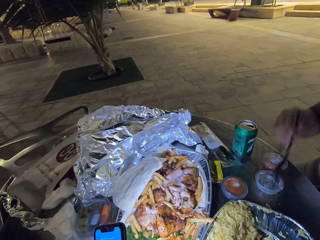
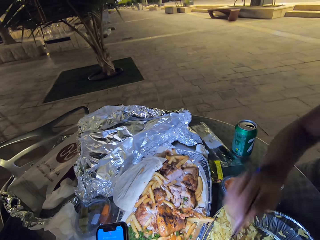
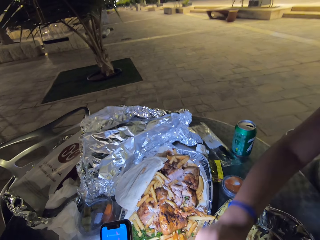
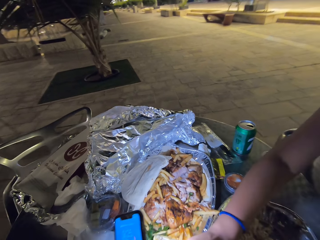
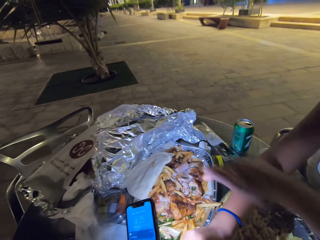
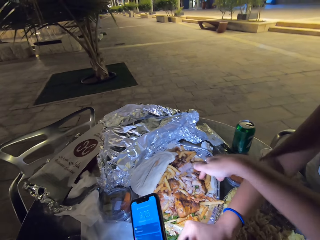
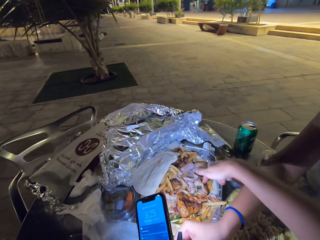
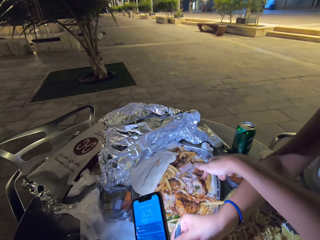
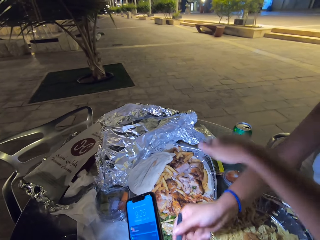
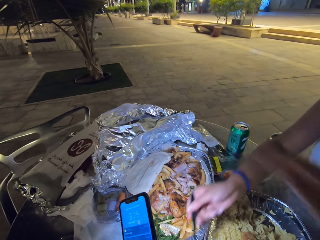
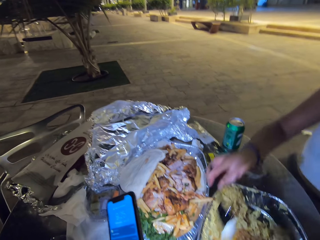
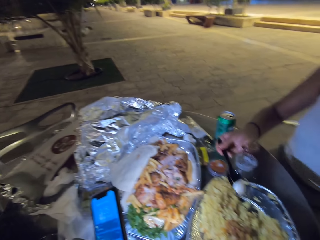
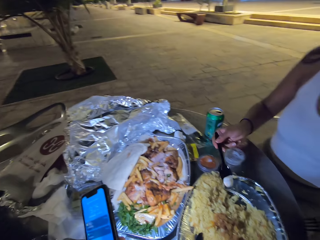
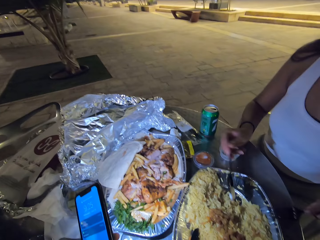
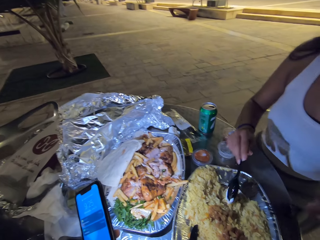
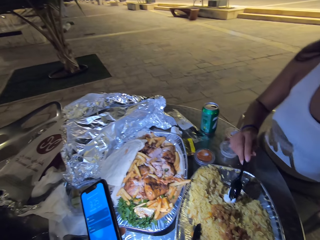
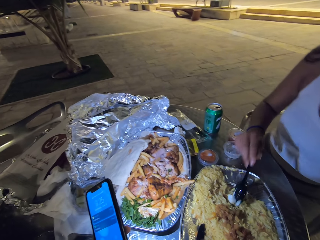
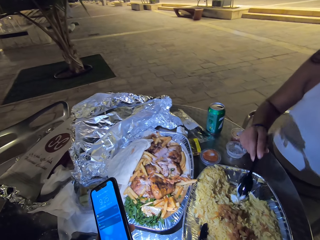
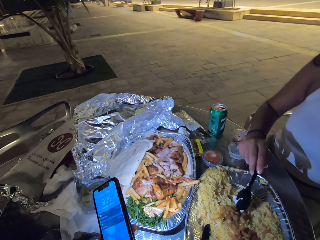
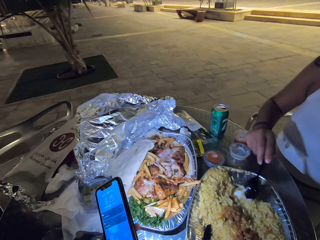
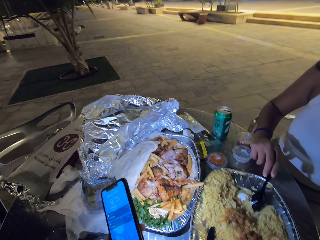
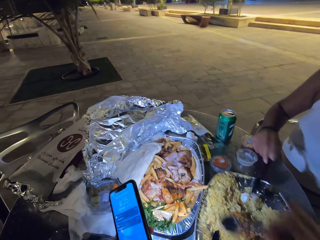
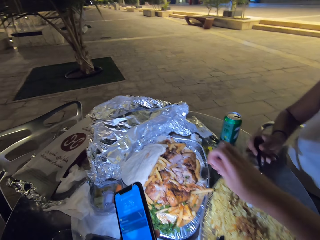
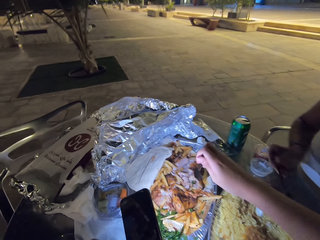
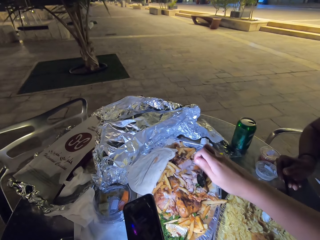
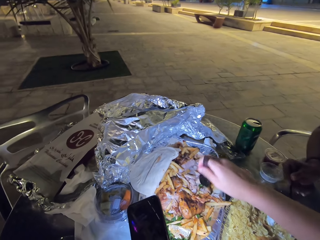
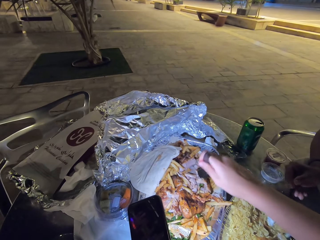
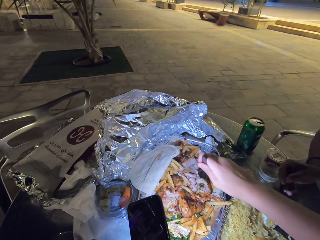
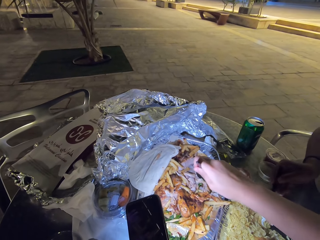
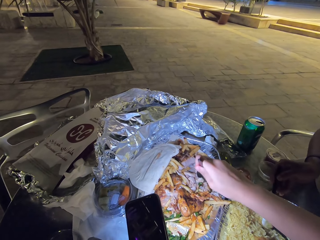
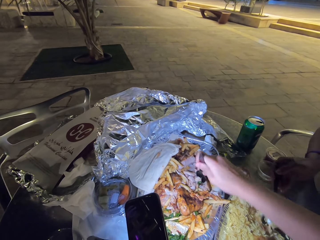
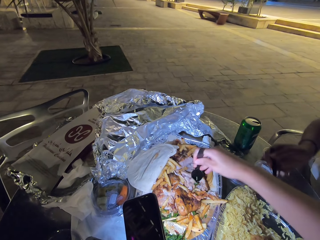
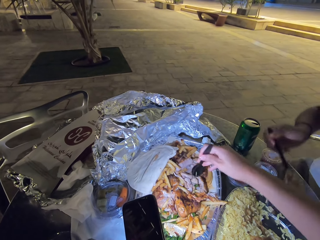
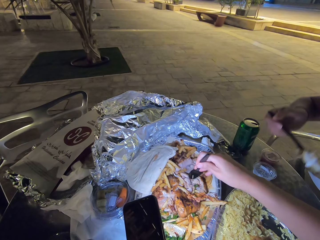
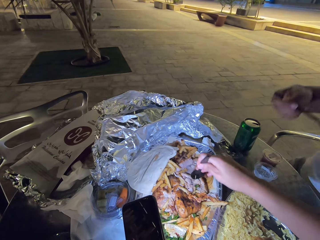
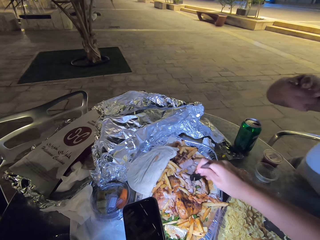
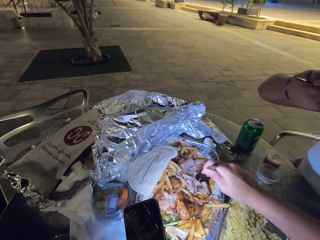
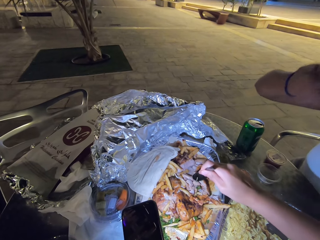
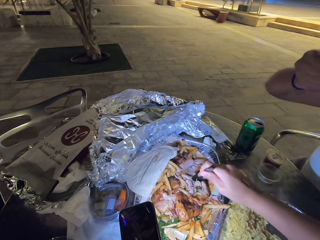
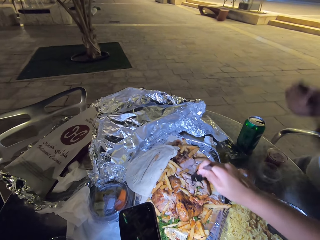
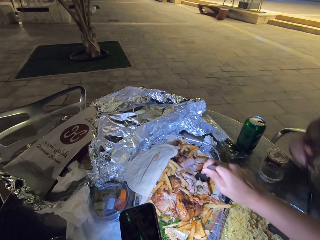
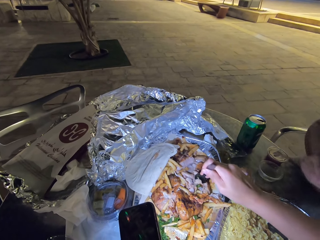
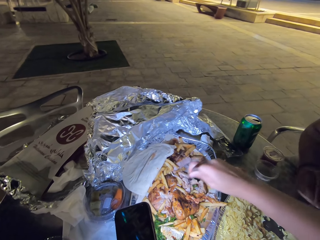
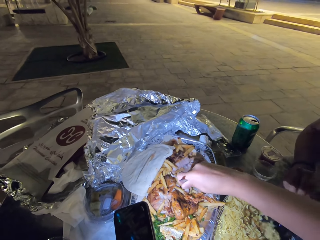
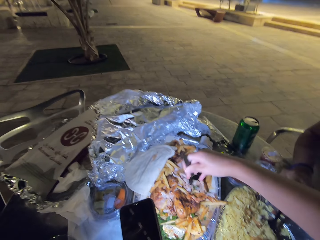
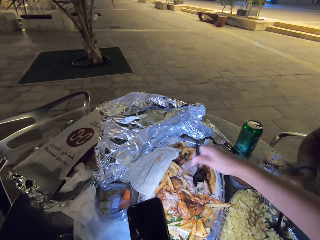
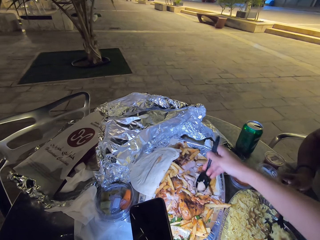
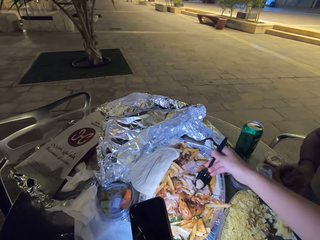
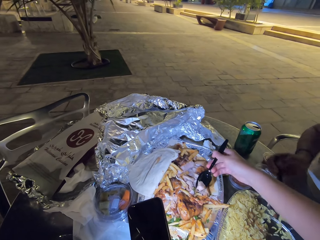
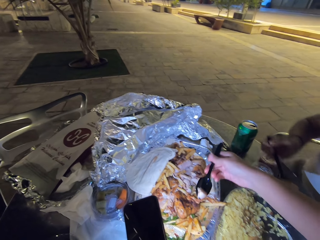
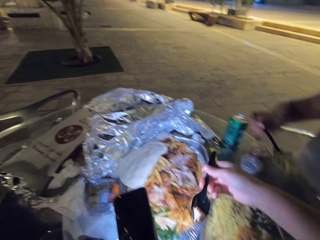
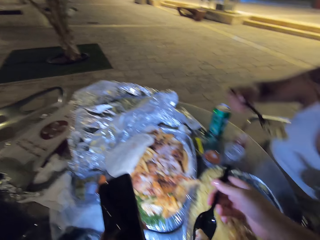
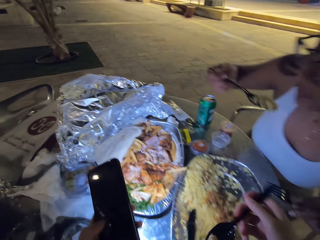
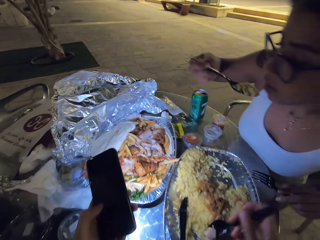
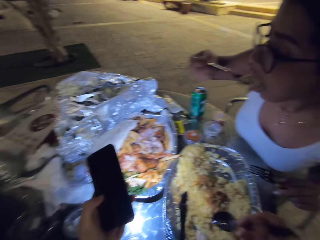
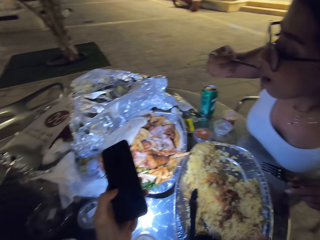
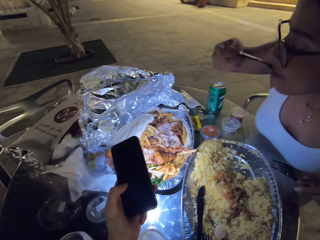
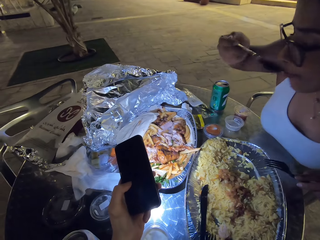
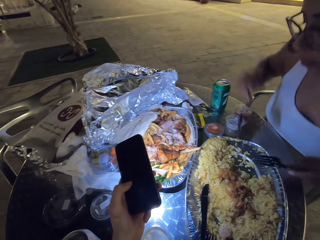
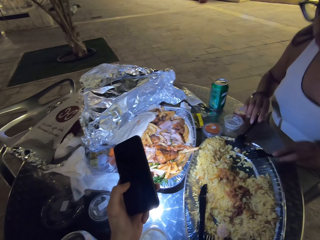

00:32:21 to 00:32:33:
The camera wearer eats the food in the table. They cut a piece of meat.

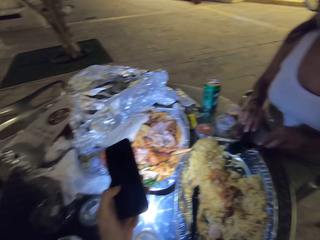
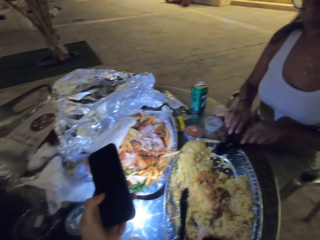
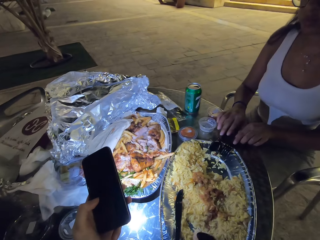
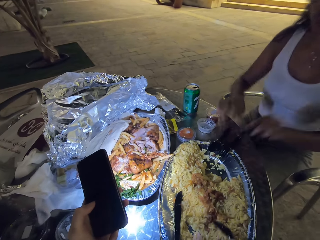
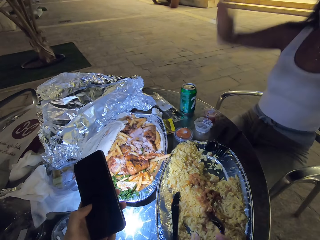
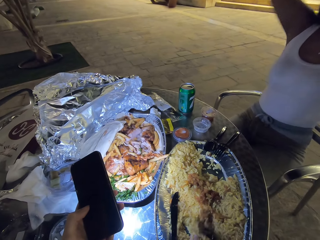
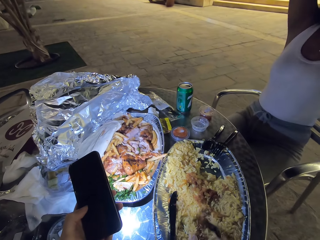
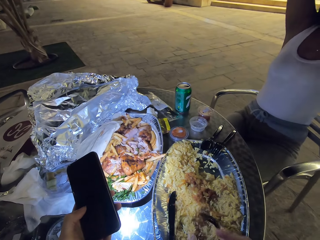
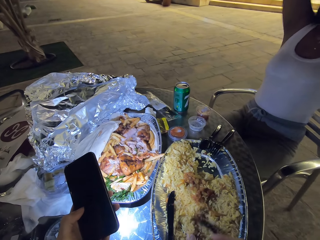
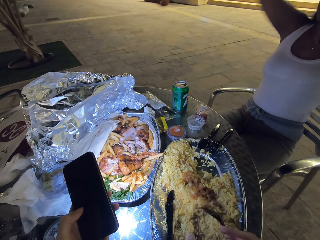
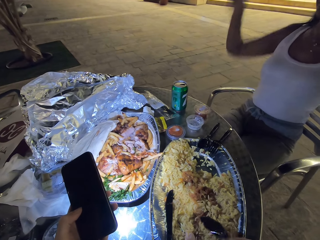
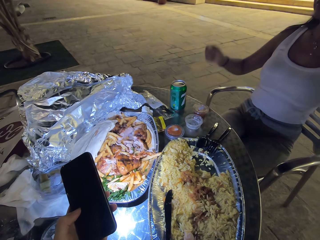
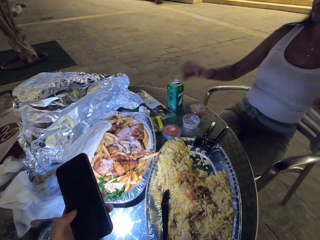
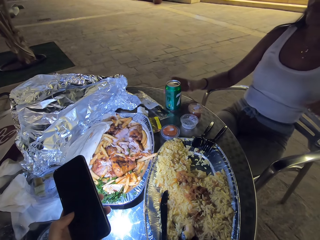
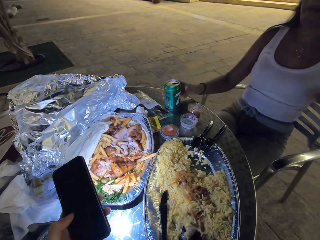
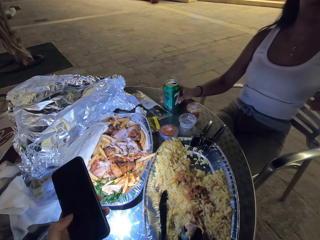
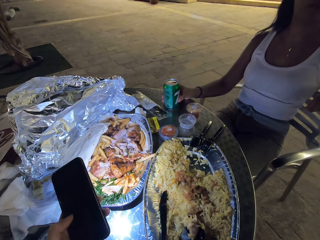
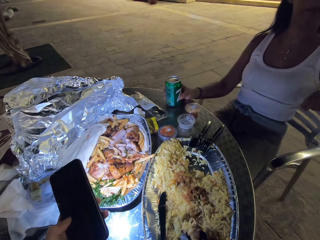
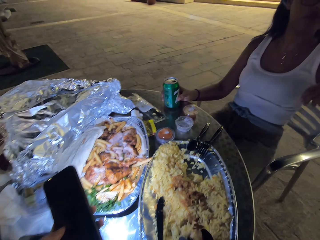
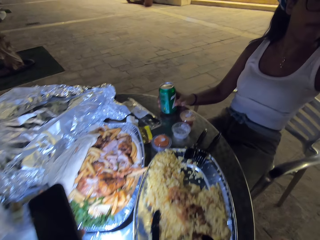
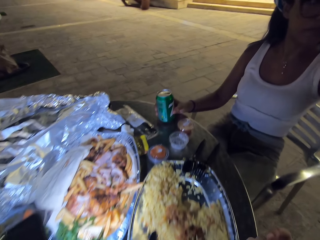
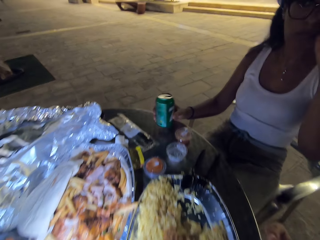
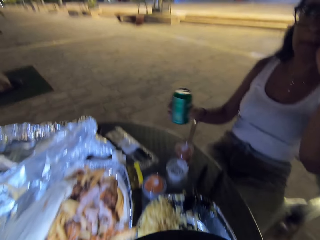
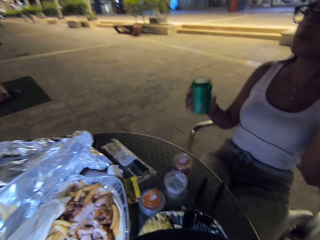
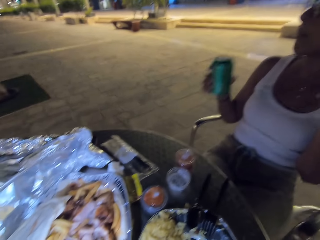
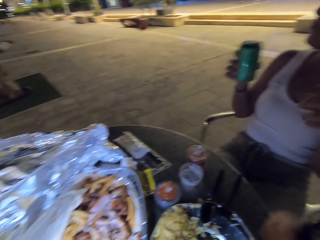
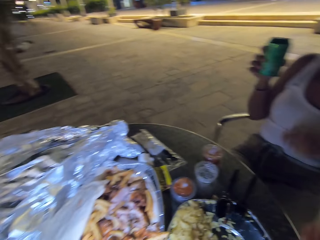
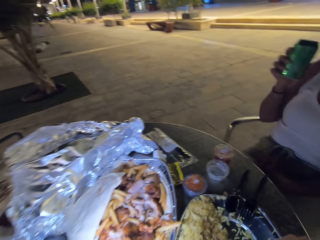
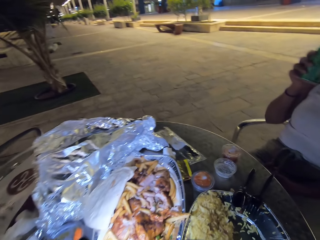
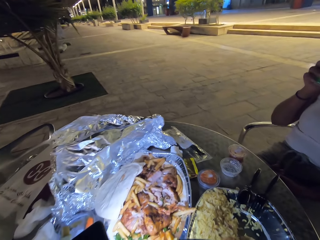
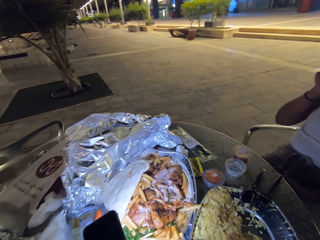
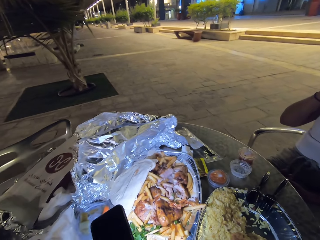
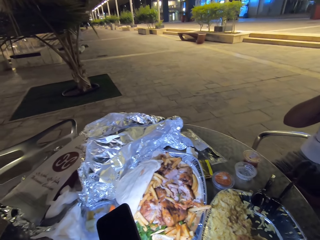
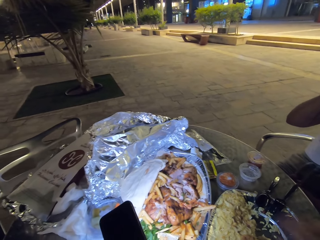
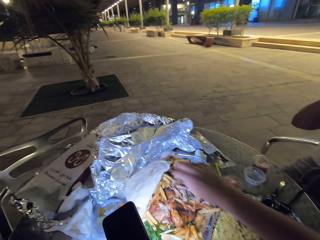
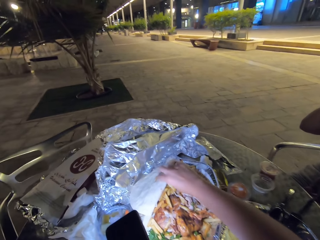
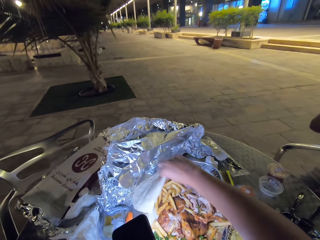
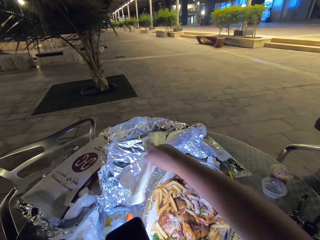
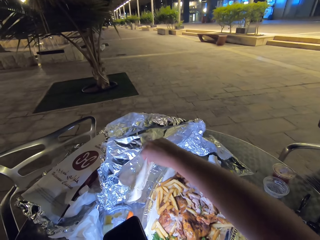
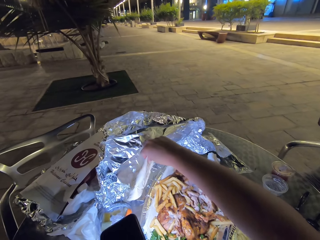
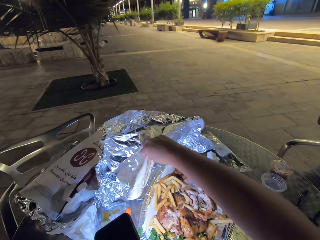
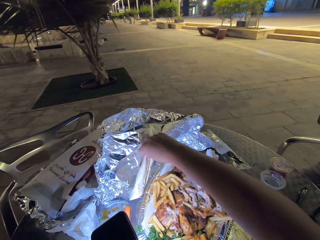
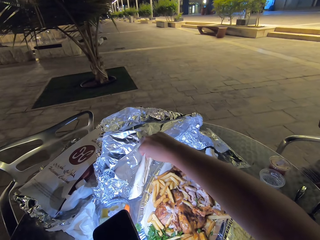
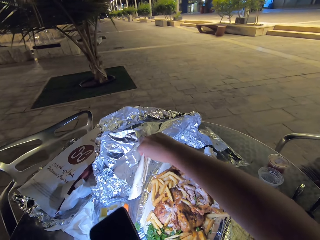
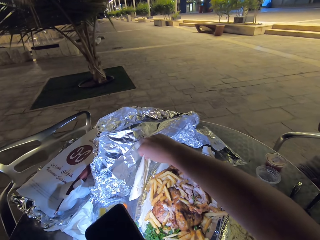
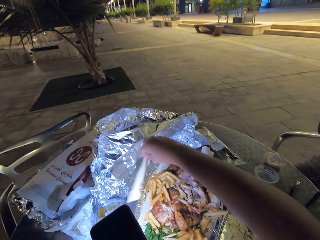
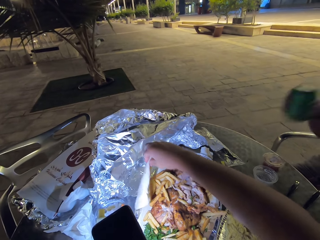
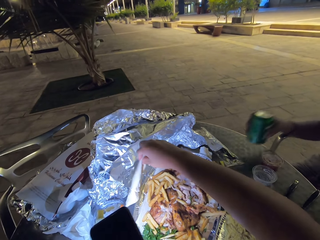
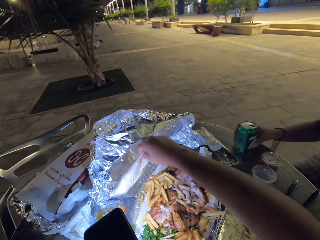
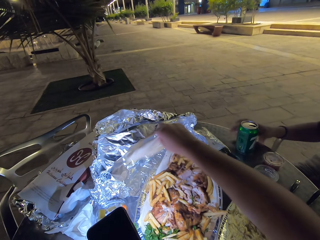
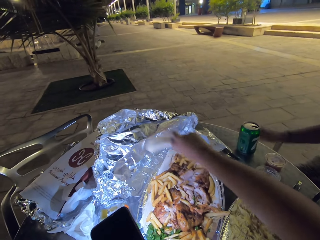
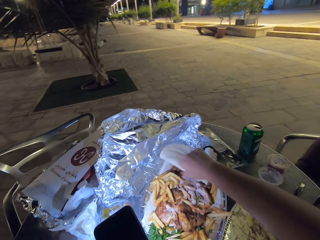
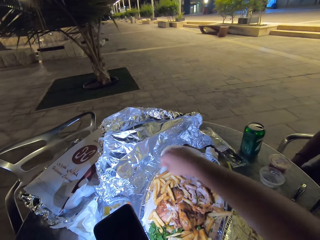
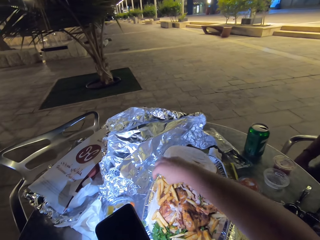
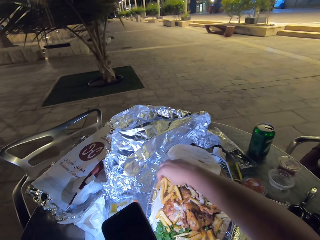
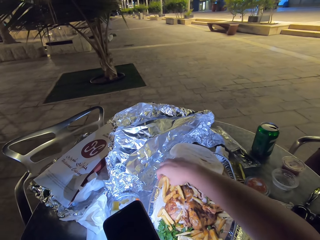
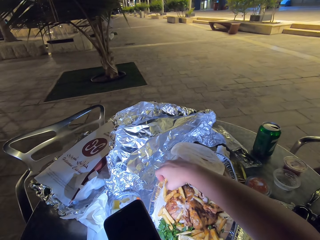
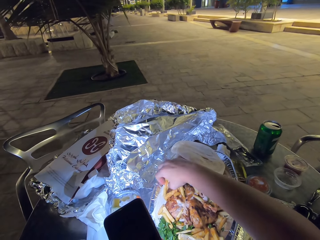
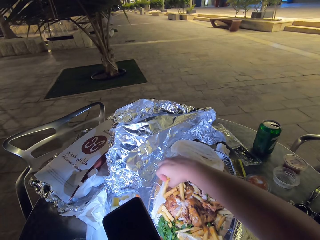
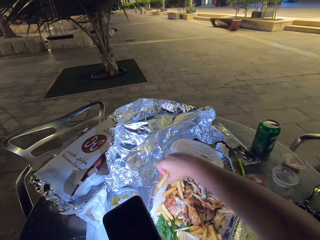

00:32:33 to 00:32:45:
The camera wearer takes a bite of food. A woman takes a sip of her energy drink. The woman lifts up a piece of roti.
